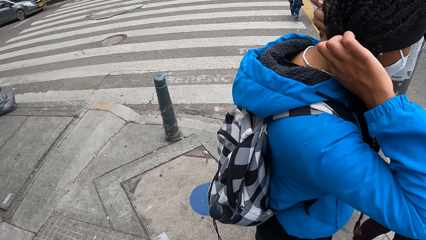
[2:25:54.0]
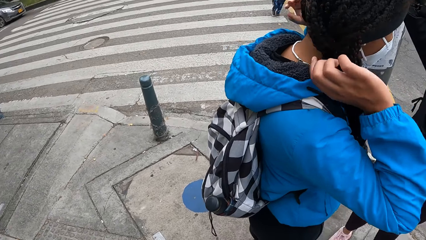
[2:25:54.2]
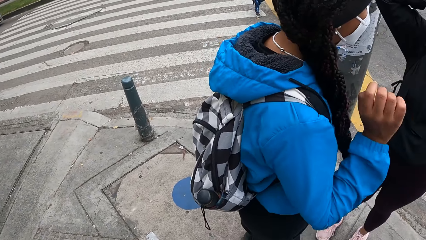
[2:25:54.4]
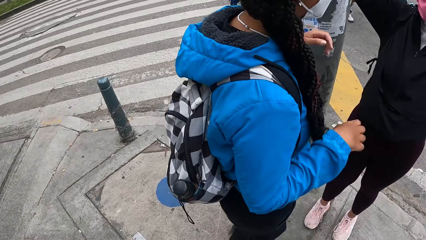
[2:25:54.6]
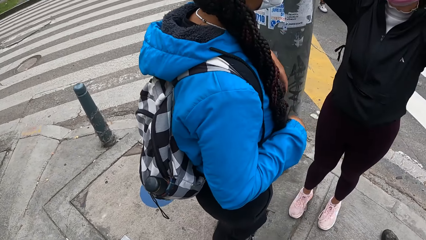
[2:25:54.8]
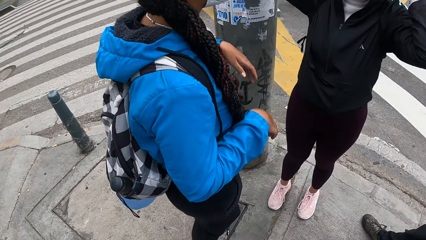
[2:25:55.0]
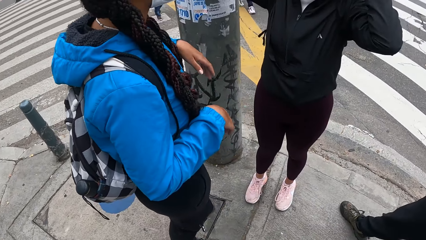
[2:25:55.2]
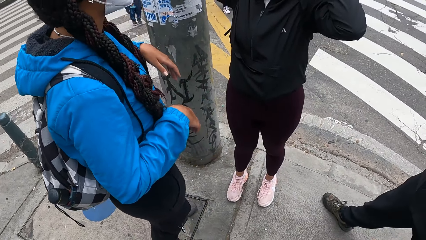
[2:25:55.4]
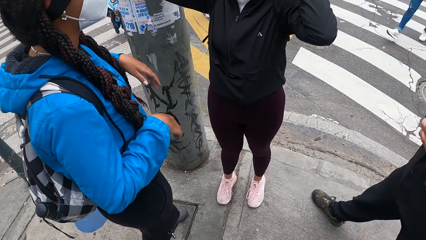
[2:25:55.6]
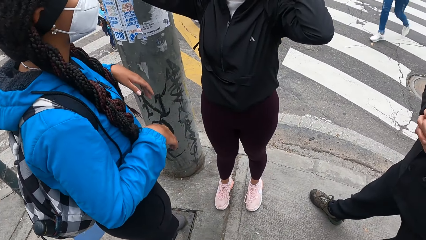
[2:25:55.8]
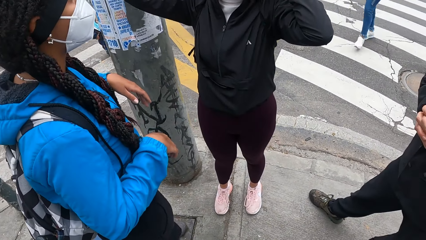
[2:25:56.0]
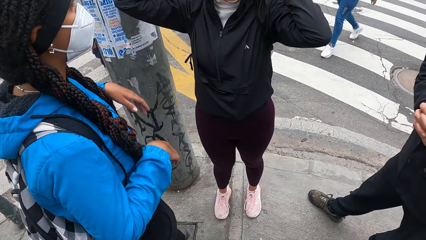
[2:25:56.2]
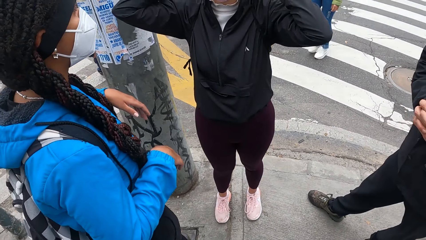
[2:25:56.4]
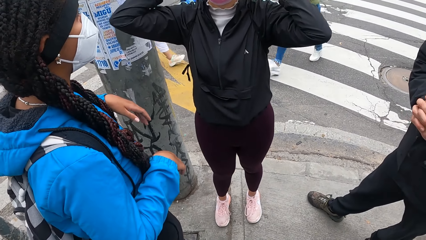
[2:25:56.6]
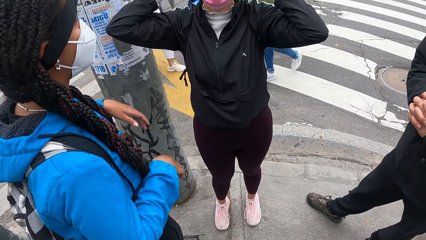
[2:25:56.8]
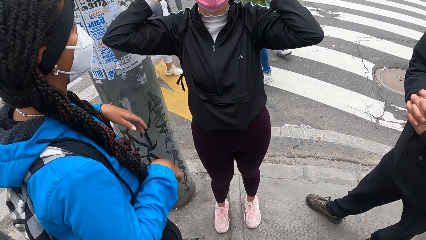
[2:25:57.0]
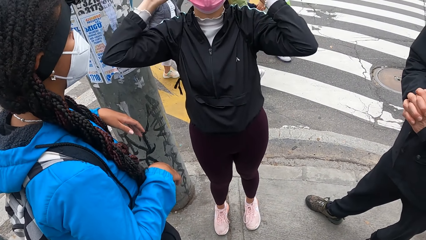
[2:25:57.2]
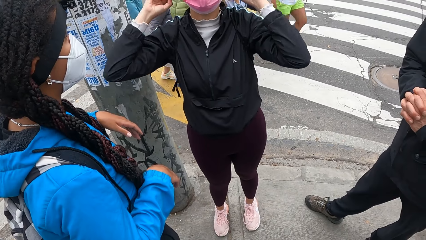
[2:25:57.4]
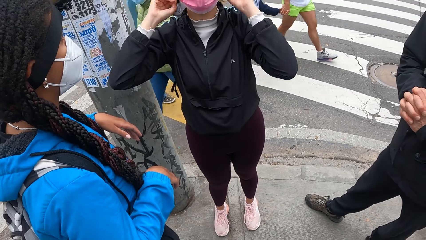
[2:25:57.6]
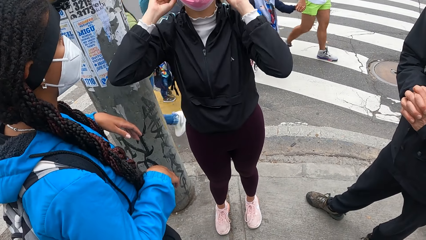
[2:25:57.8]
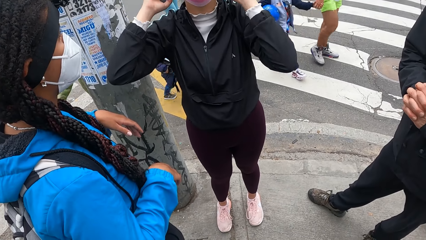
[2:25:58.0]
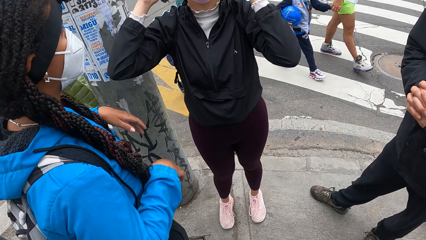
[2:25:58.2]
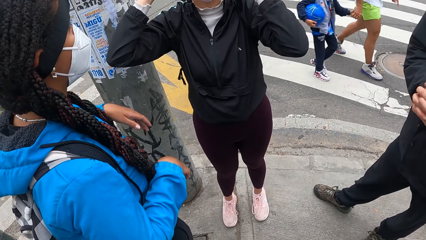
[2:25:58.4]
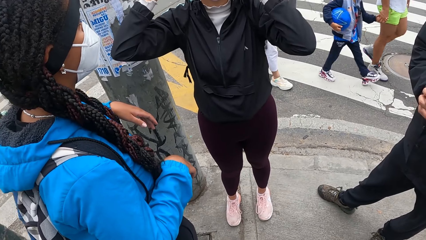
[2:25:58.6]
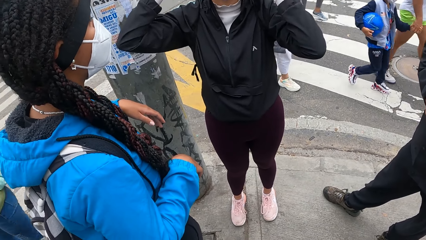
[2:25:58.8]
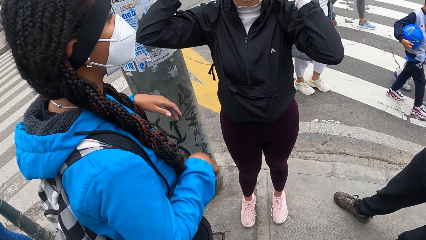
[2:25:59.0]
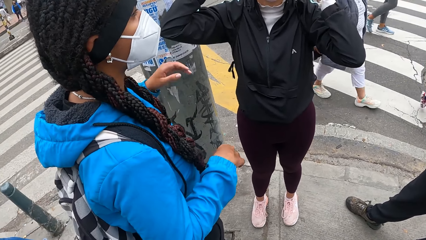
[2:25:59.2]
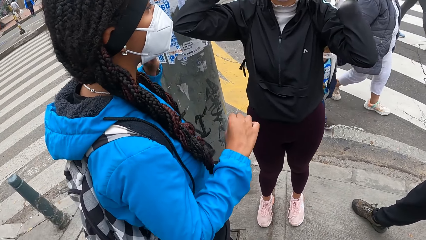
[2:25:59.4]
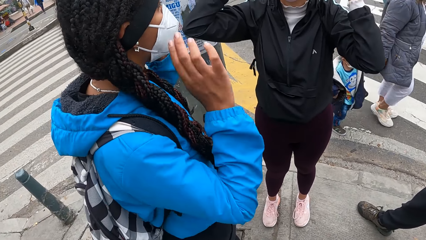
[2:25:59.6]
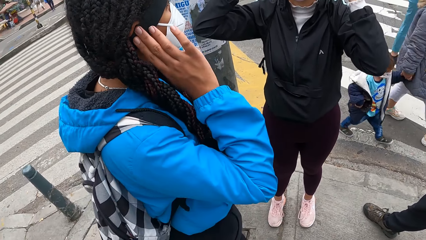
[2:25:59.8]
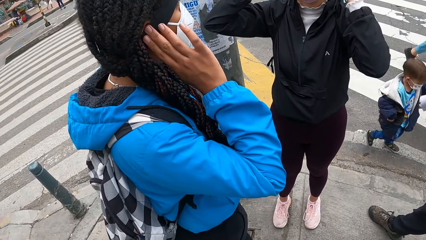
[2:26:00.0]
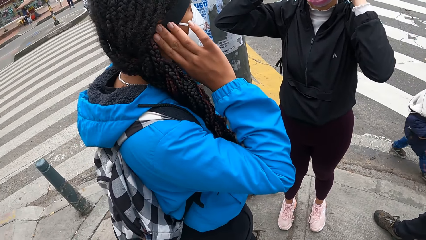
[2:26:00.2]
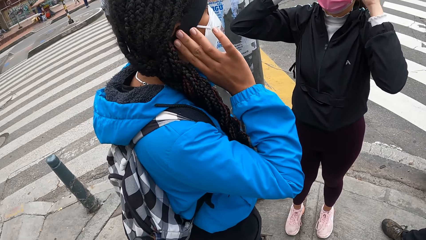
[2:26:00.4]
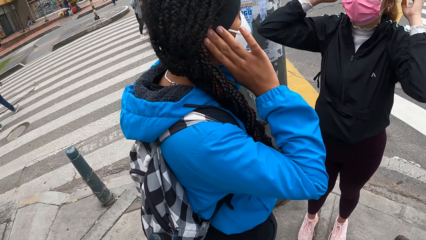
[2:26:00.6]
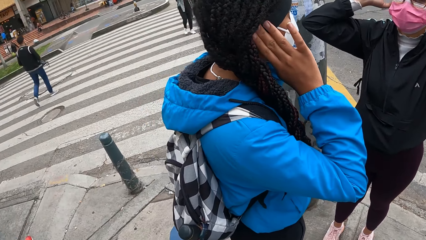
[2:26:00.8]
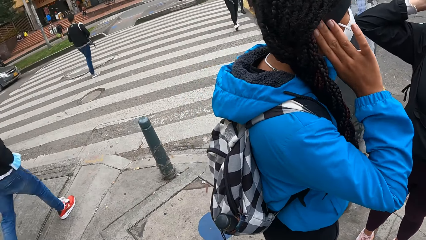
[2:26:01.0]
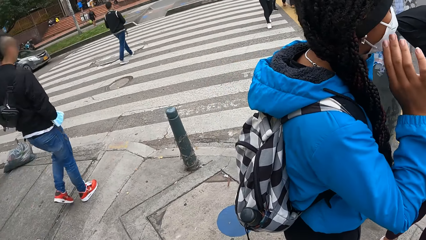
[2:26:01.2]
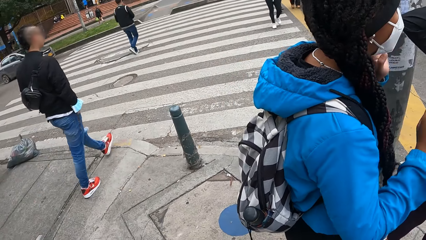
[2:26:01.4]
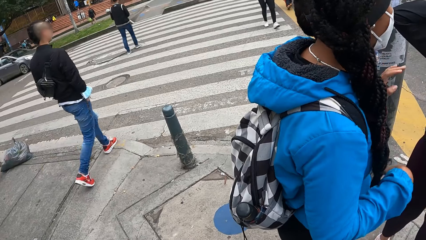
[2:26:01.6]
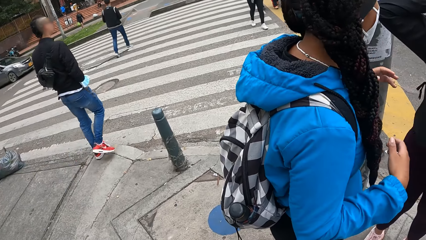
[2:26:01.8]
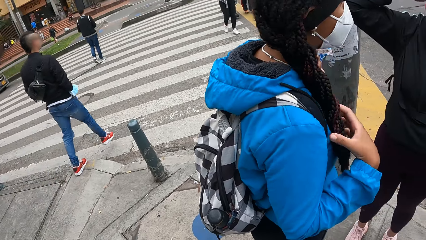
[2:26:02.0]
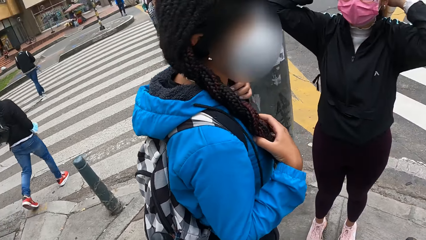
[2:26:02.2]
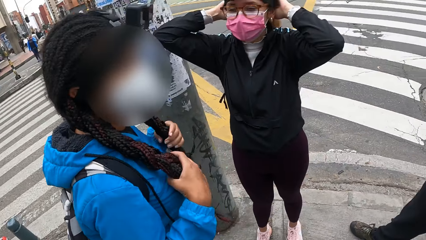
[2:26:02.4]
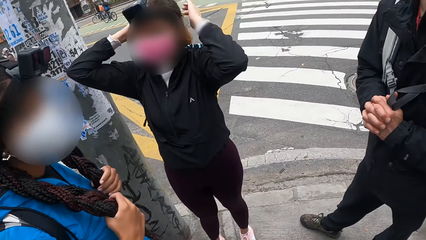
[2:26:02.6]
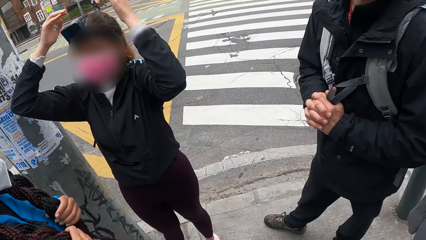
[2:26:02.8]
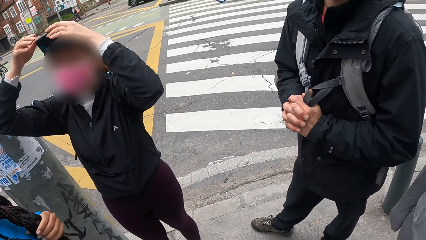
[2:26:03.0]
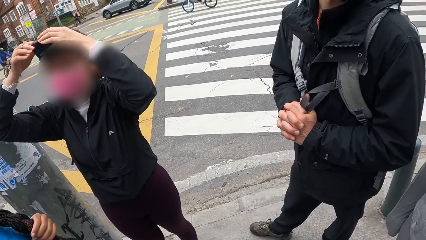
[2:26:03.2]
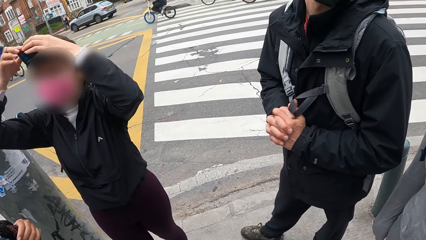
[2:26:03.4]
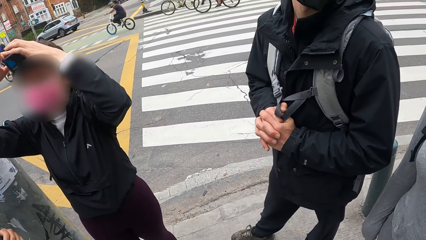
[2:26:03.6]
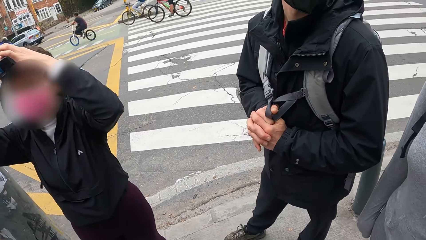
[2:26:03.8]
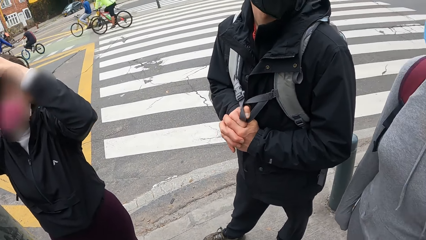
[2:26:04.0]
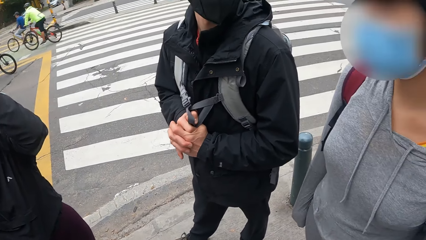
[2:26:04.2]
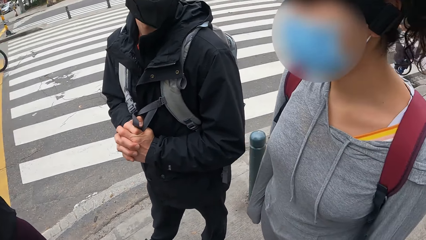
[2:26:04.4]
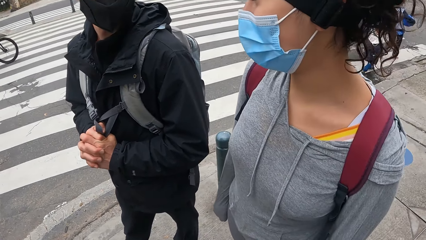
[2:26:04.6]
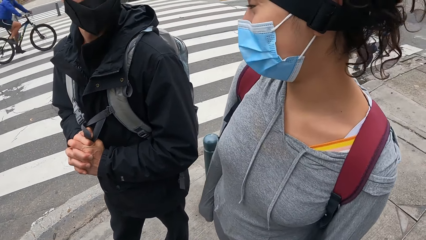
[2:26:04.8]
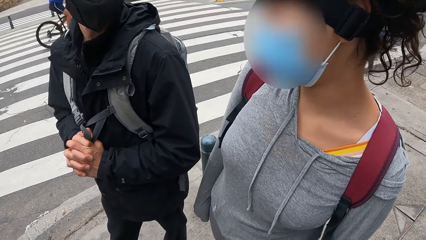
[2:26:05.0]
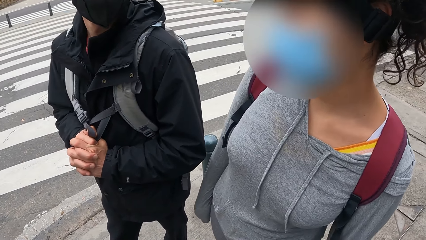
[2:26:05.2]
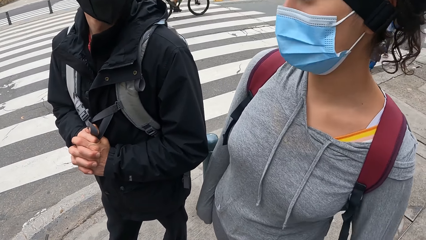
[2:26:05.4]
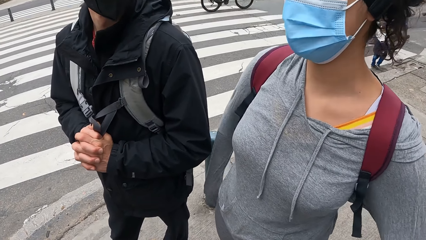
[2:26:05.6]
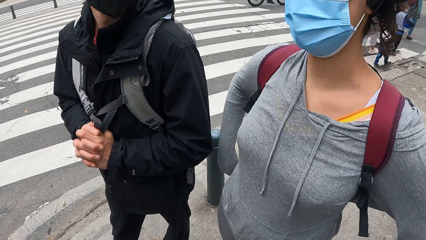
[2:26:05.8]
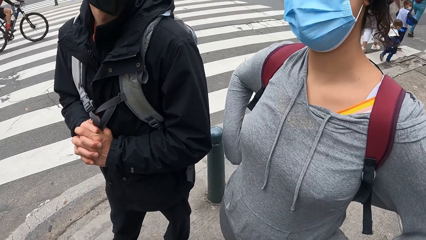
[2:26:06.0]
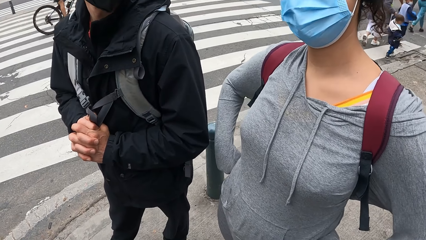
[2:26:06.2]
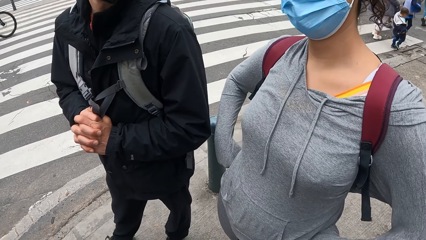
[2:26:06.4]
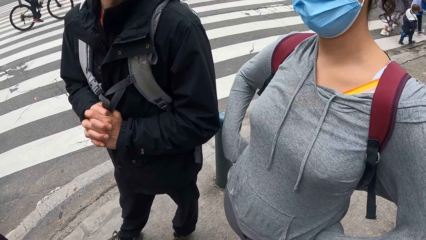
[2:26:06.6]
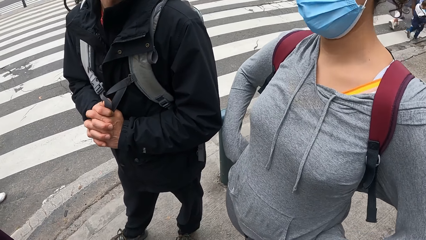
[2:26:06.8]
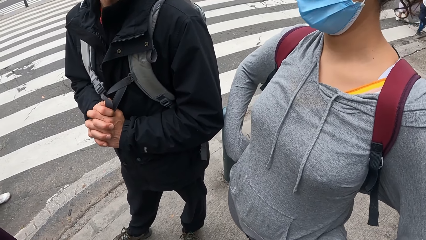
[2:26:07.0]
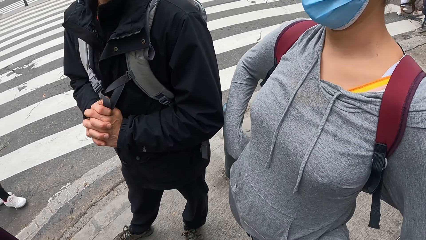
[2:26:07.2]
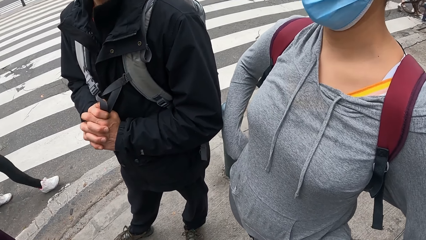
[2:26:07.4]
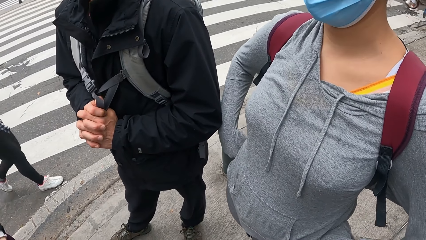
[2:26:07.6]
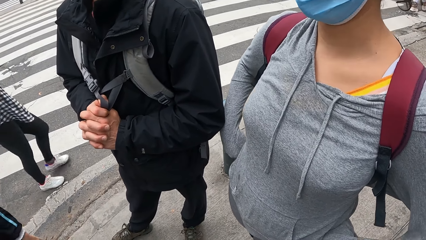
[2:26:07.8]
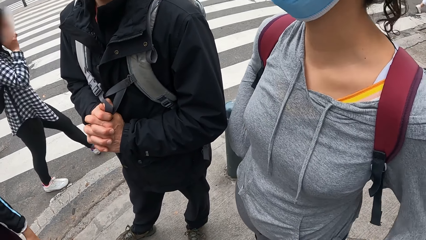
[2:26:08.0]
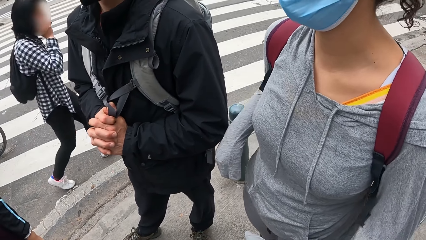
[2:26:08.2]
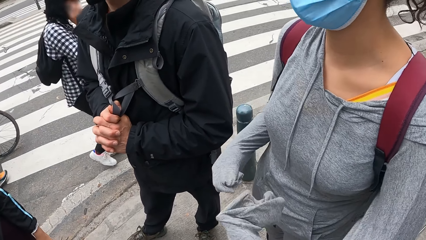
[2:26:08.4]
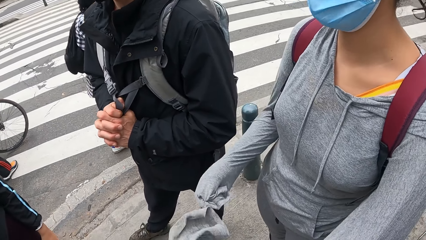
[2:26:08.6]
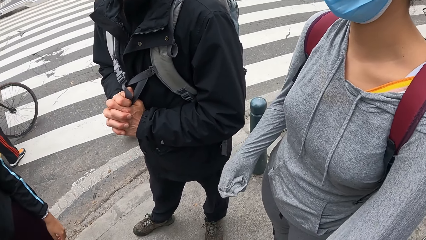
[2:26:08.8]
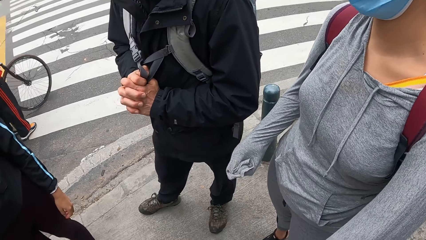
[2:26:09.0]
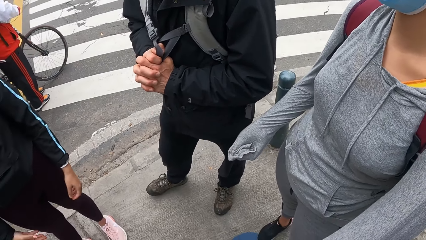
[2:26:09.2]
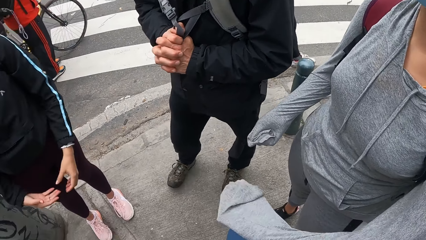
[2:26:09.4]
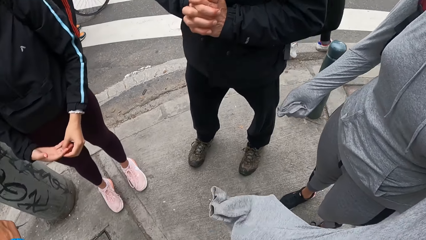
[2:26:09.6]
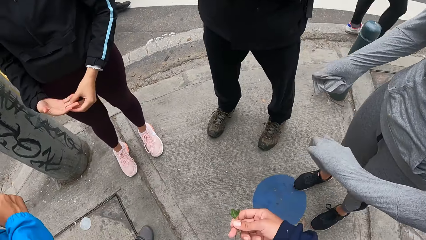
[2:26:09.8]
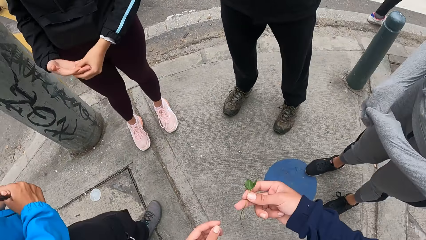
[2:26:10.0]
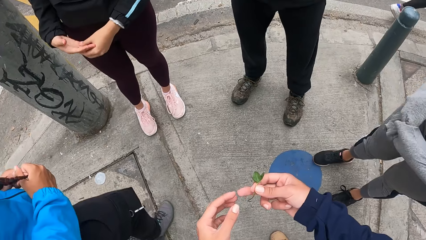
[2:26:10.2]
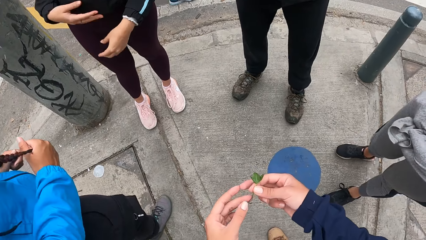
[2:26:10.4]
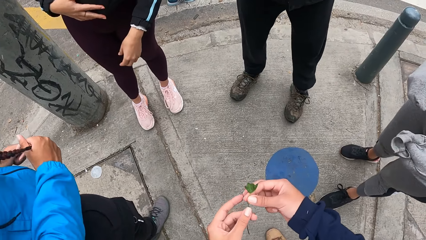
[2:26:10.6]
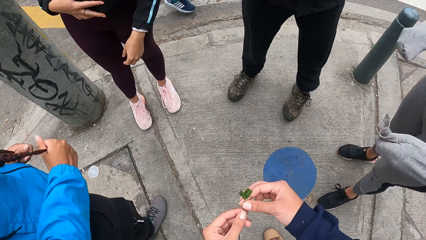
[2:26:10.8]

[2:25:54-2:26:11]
A woman touches her ears with her hands. Another woman interacts with the group of people. The camera wearer communicates with a person.
